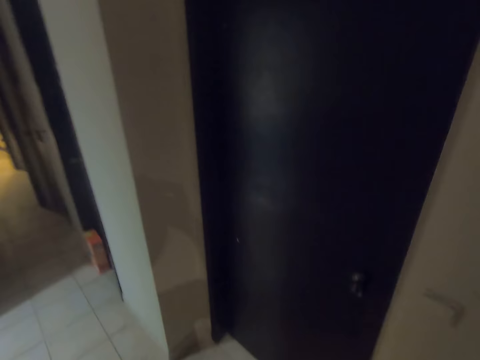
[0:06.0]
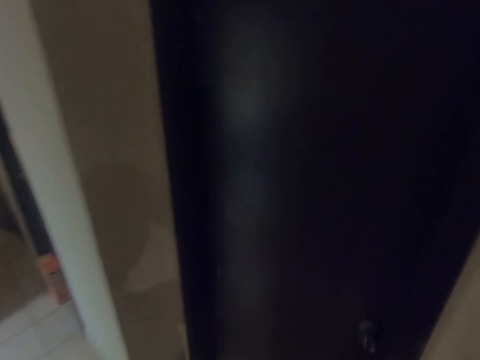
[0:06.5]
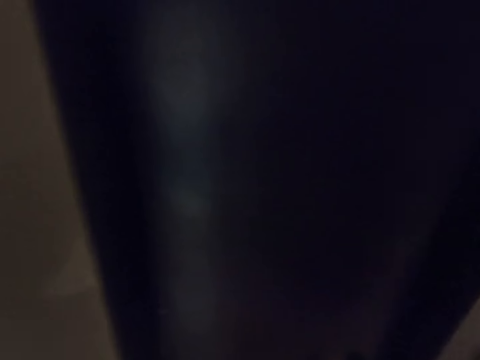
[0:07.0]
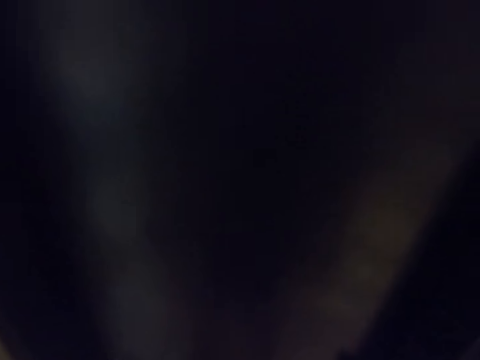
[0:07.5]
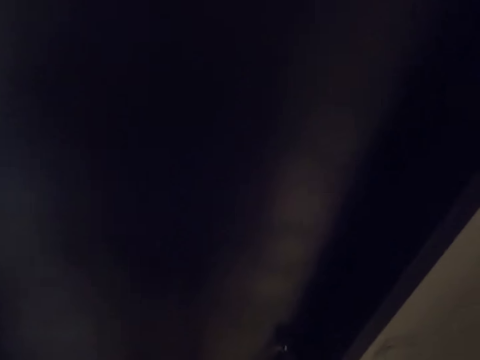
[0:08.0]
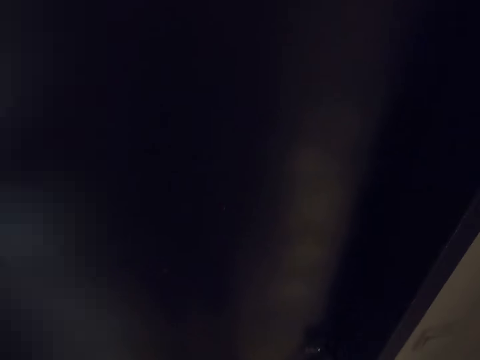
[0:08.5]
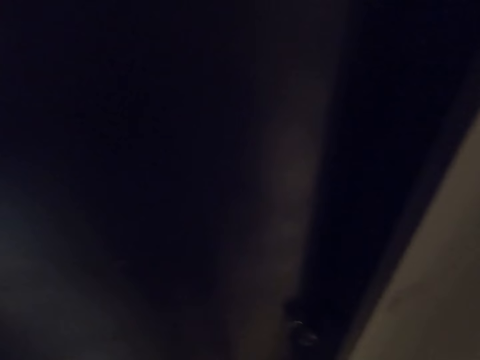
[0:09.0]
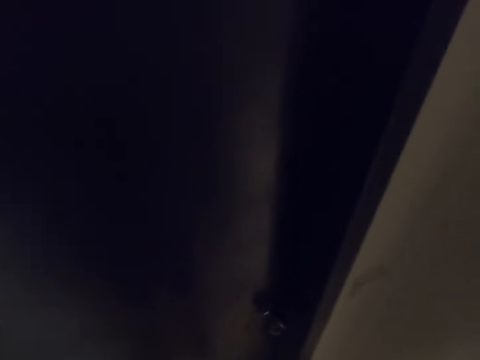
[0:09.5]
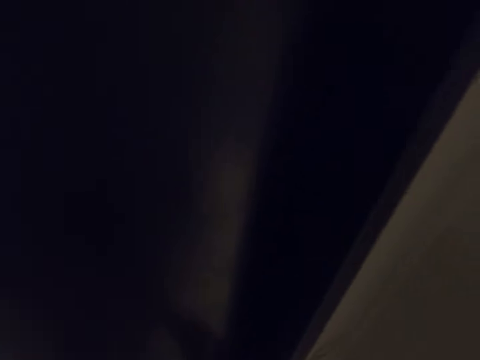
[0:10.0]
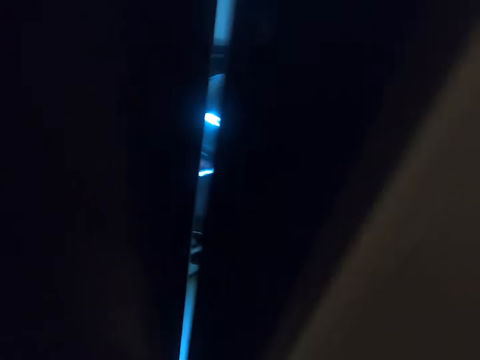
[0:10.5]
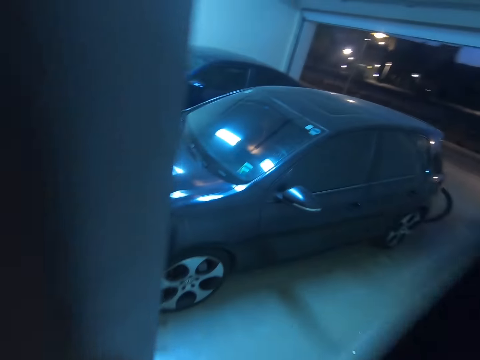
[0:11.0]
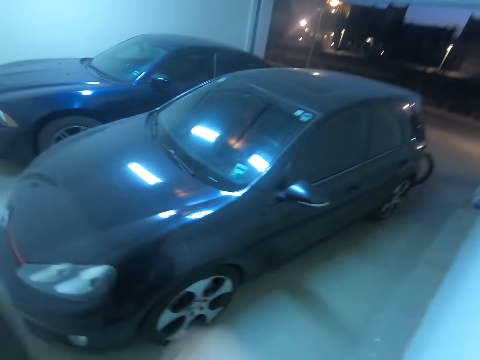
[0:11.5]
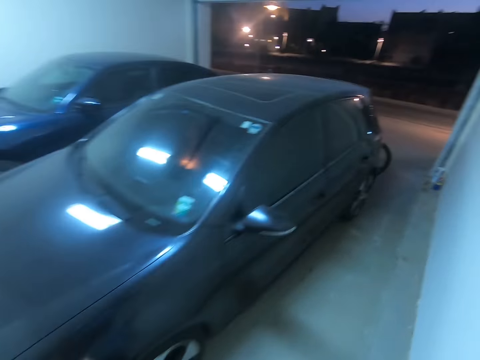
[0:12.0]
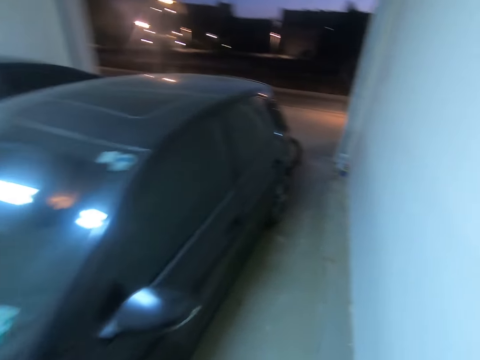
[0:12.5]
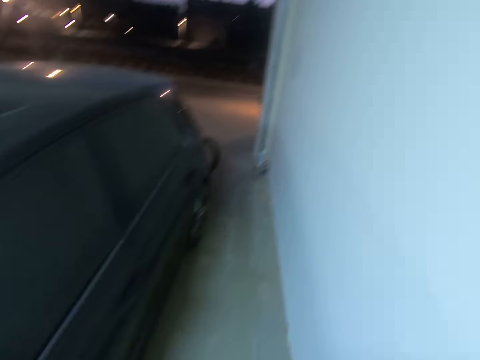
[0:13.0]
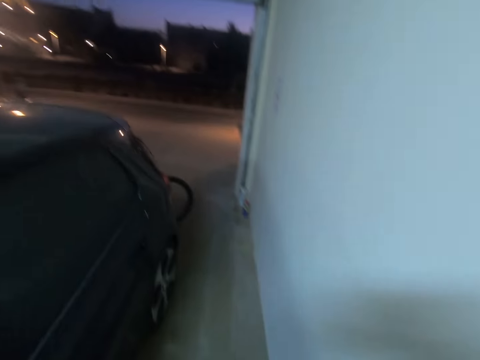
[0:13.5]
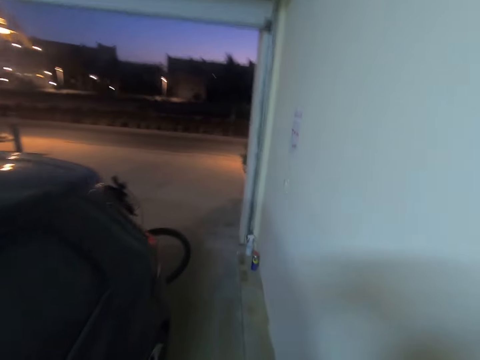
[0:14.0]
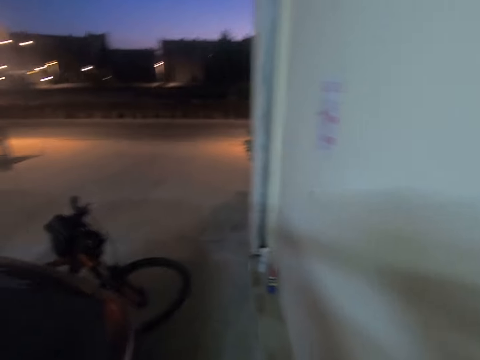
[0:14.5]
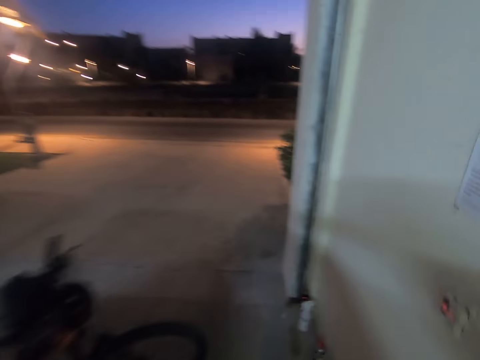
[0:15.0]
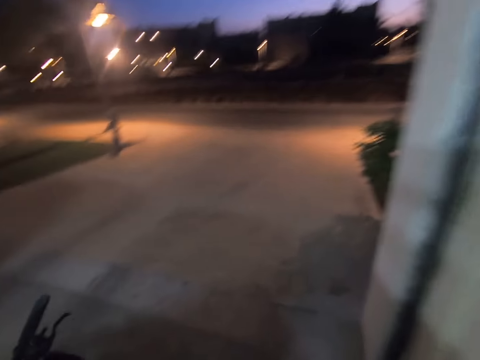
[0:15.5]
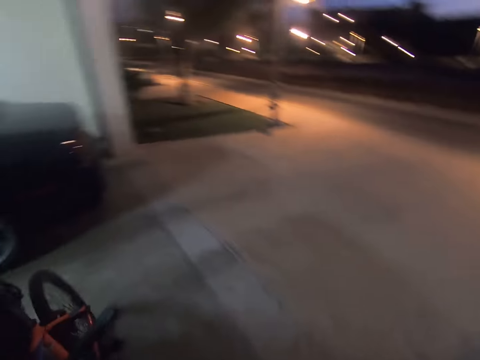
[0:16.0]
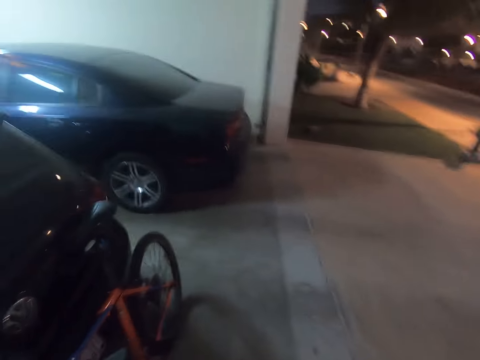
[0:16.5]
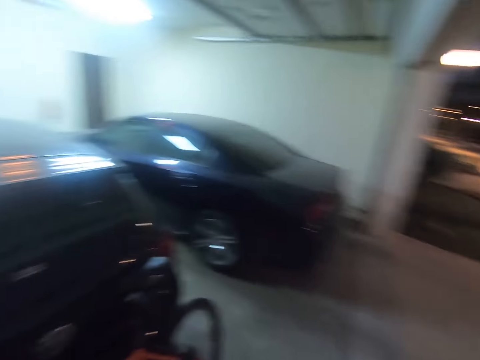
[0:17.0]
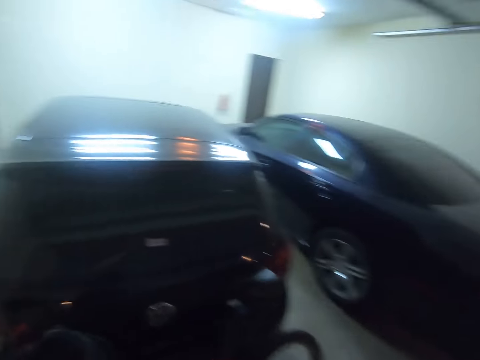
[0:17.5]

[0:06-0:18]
The camera wearer opens the door of the house. They open a door. They walk in the parking lot. They pass the cars parked.

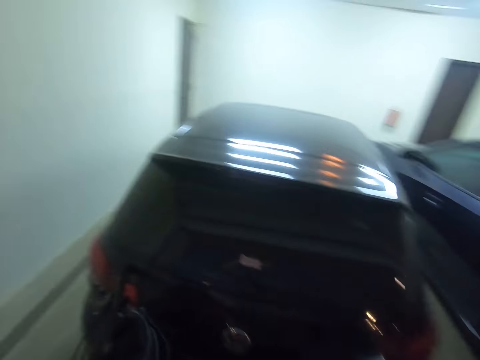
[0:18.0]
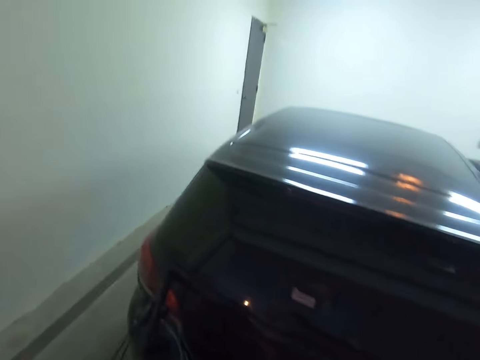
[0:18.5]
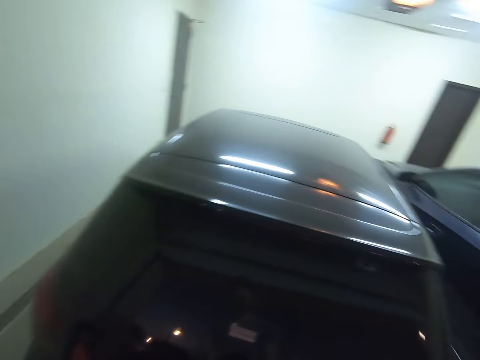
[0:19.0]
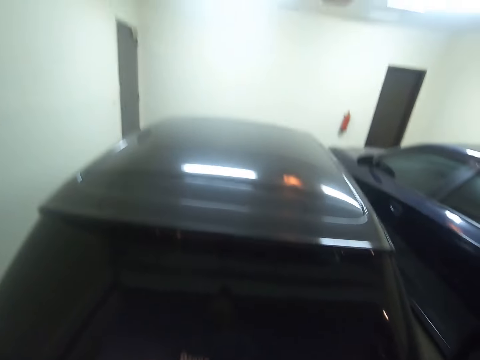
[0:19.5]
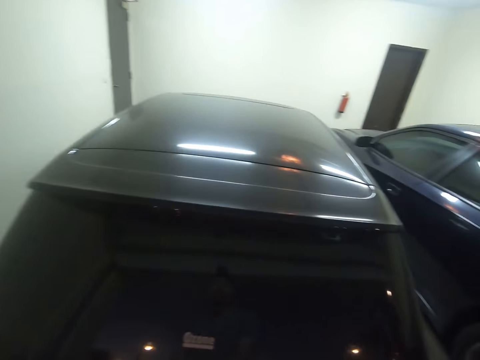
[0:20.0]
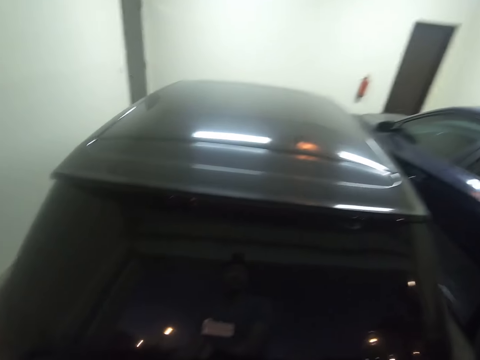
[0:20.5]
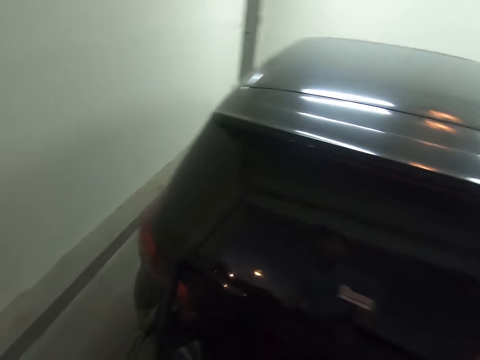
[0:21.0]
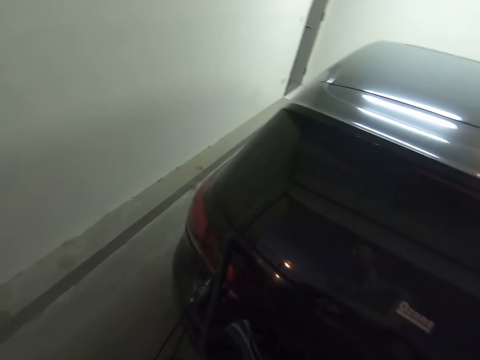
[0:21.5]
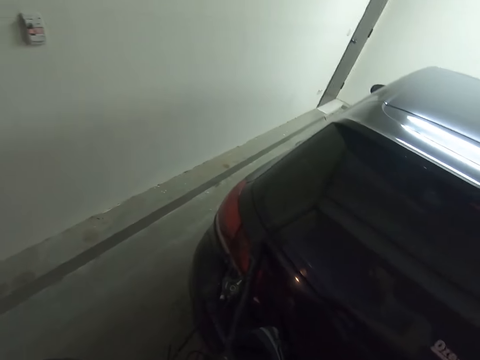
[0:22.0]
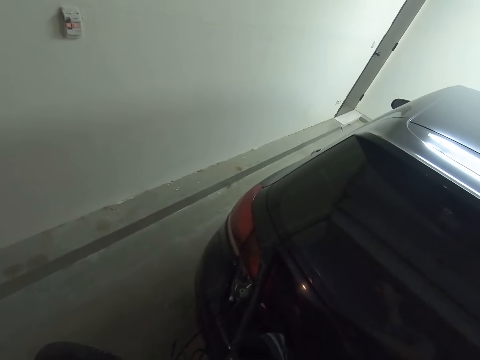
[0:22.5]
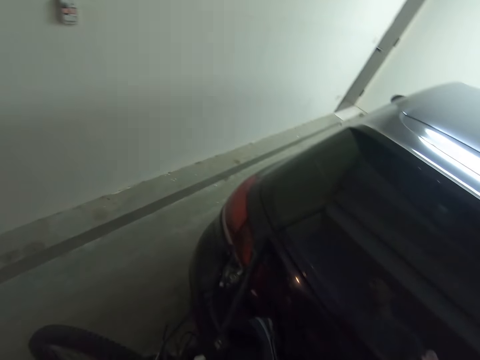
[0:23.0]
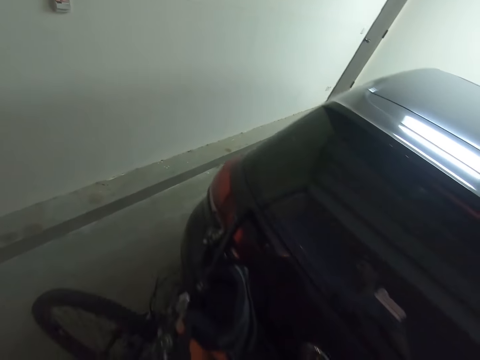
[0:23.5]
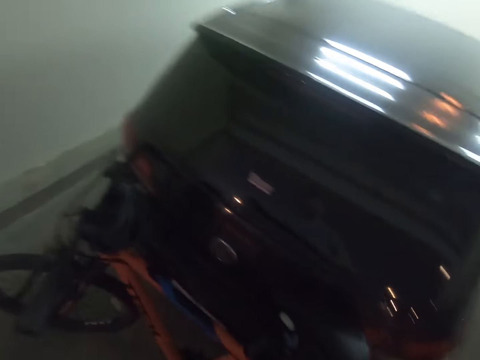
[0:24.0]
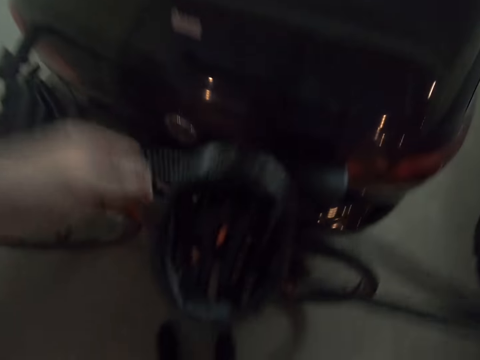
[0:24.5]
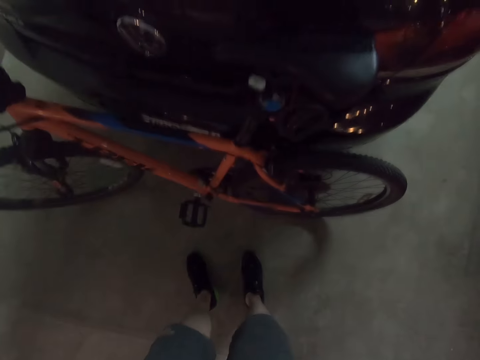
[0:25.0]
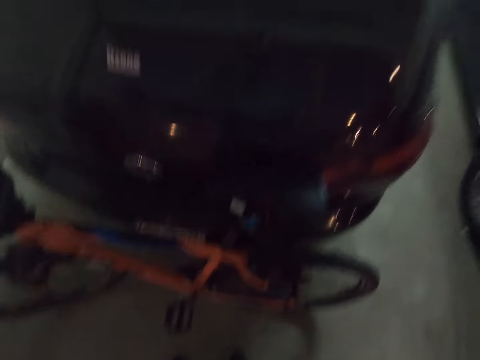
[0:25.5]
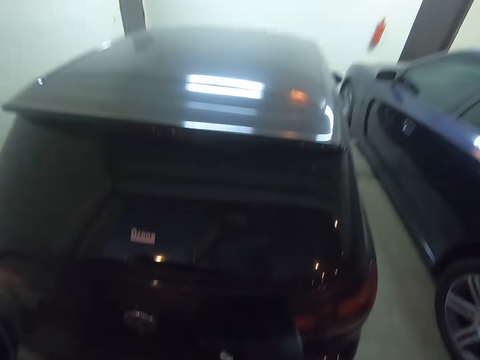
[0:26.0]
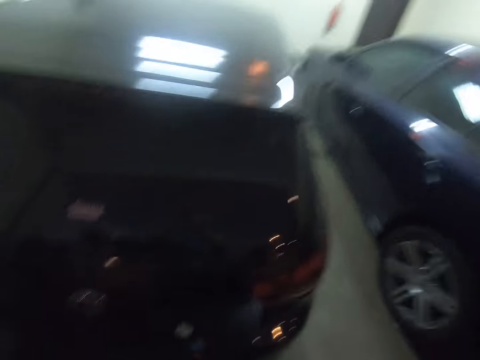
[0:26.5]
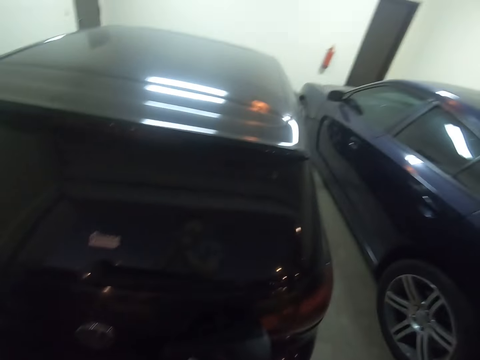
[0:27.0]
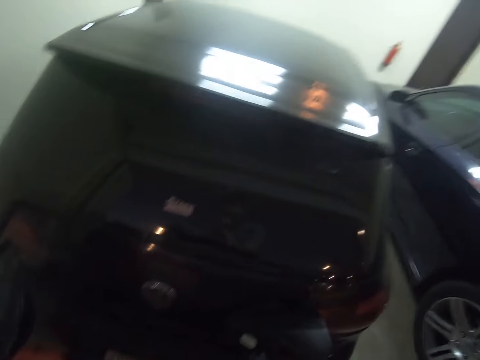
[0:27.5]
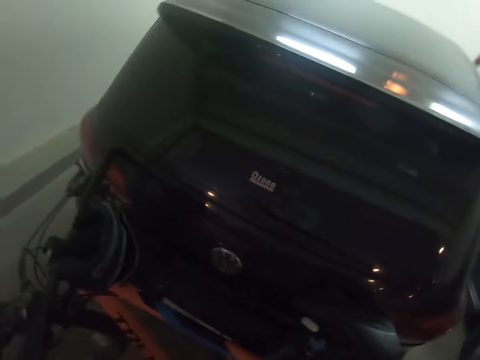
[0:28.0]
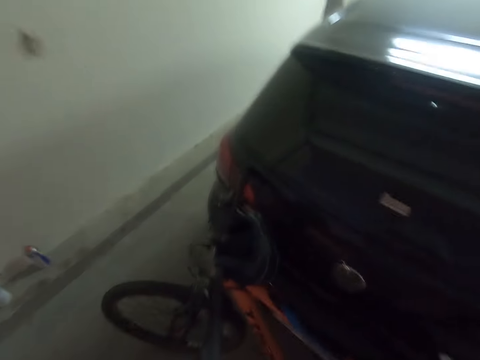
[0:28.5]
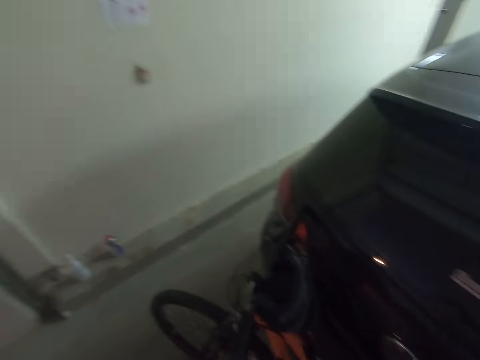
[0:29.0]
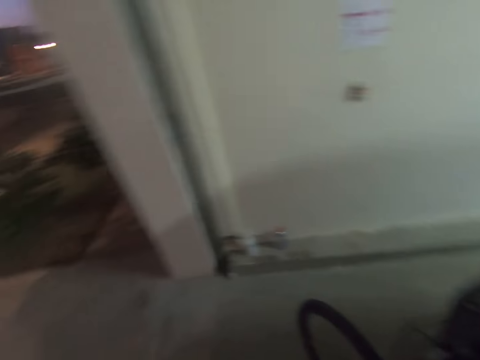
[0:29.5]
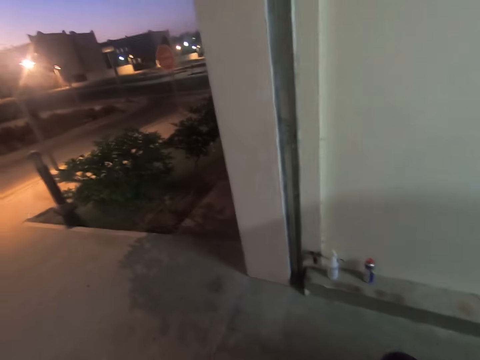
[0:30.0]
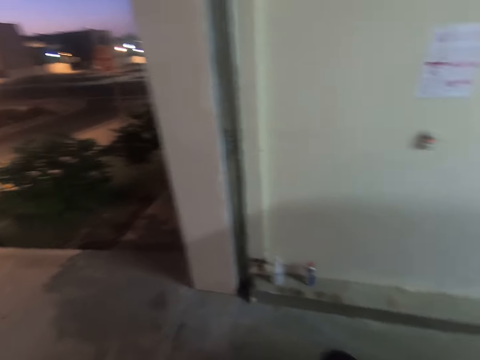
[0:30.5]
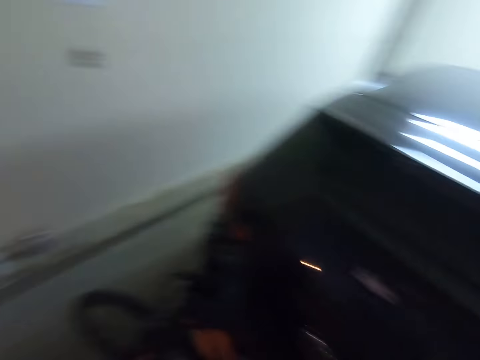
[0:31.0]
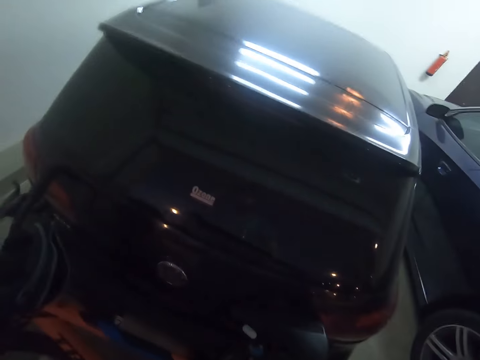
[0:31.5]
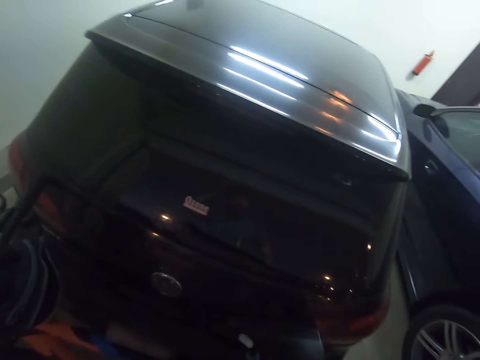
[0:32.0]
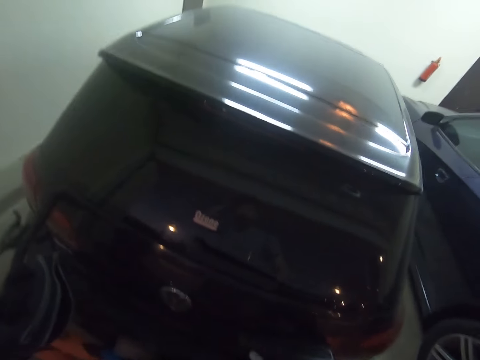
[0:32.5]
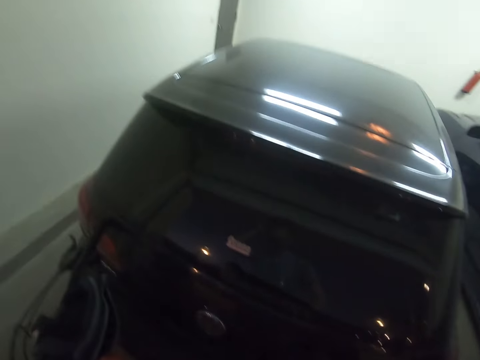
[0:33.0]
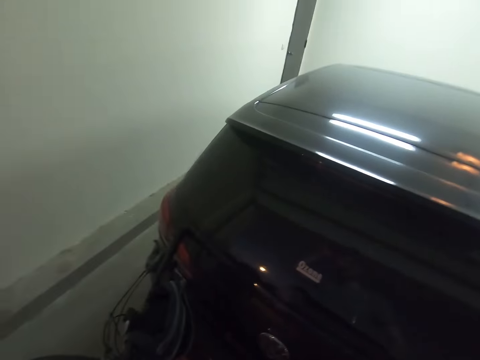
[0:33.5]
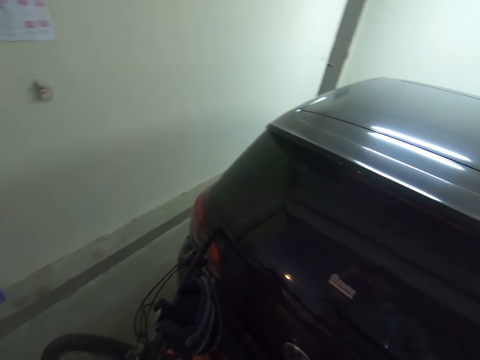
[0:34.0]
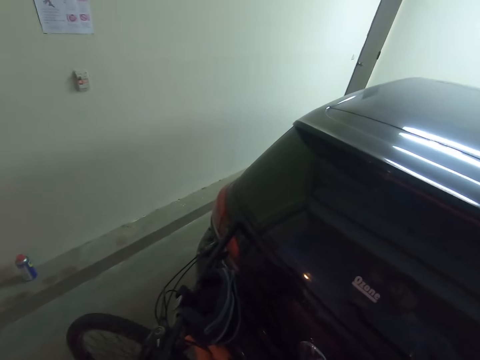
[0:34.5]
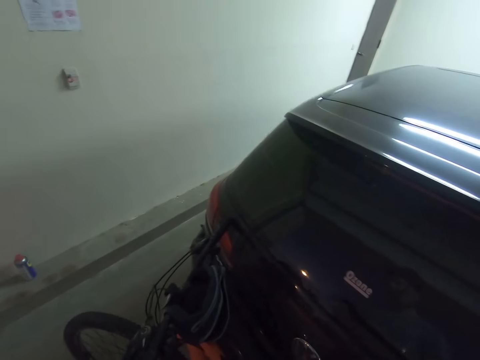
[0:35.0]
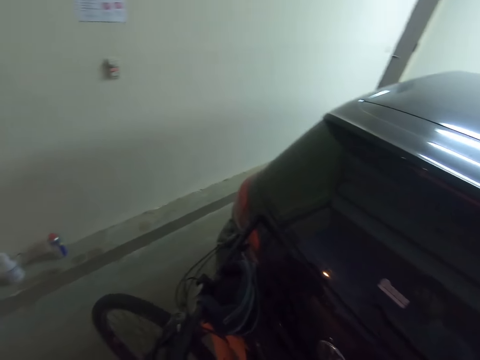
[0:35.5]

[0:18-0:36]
The camera wearer picks up a helmet on the bicycle. They put on the helmet. They adjust the camera. They look around the building. They adjust the camera.
